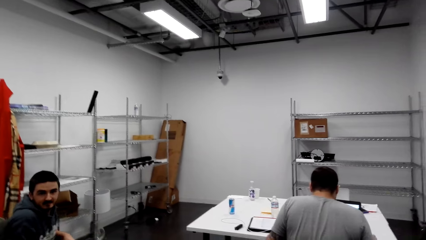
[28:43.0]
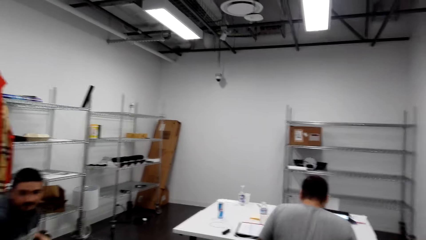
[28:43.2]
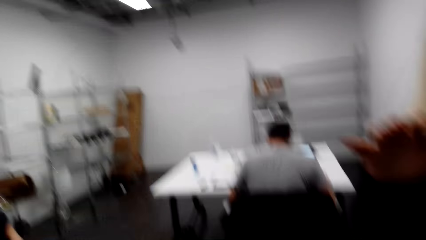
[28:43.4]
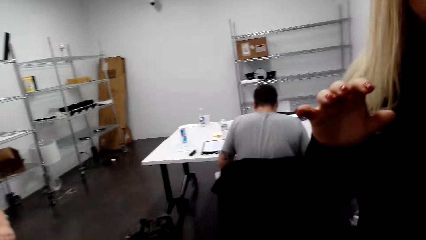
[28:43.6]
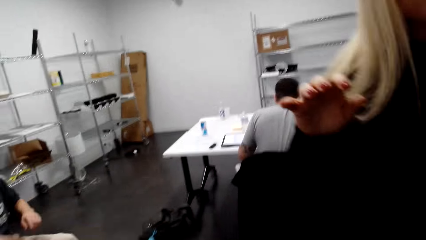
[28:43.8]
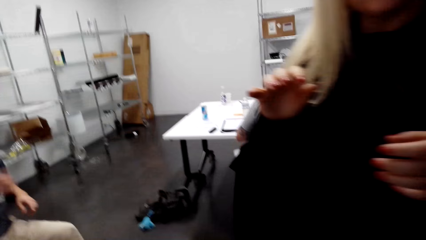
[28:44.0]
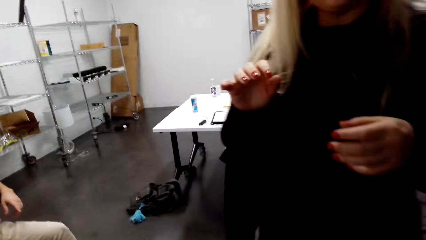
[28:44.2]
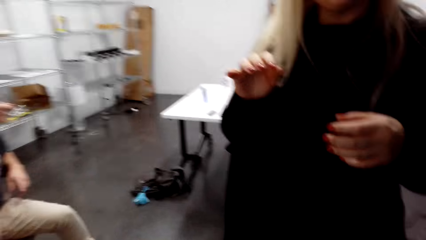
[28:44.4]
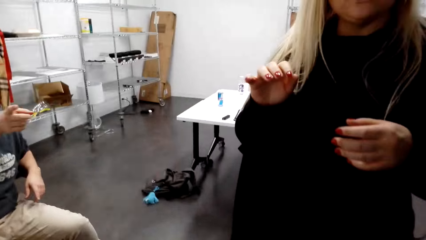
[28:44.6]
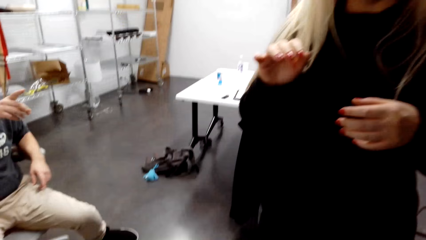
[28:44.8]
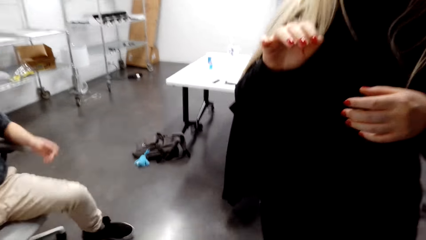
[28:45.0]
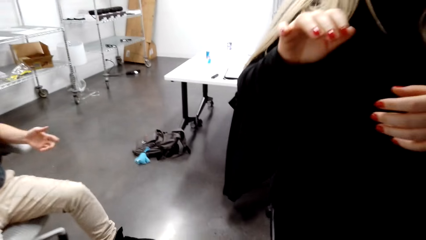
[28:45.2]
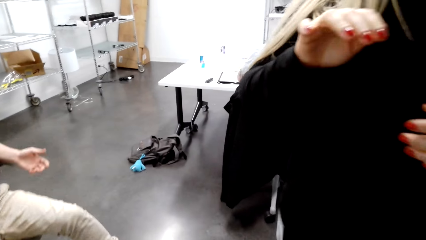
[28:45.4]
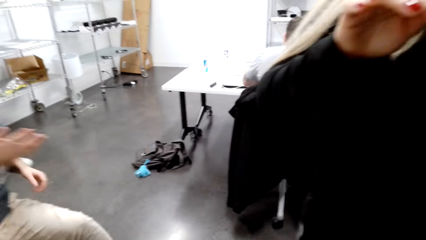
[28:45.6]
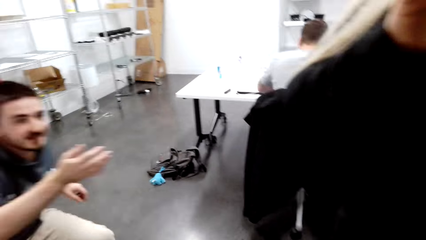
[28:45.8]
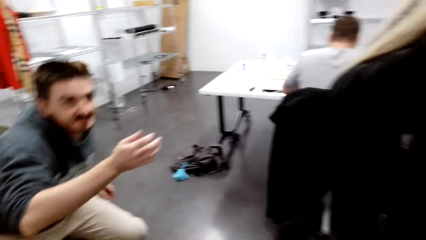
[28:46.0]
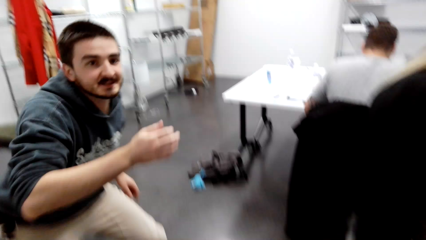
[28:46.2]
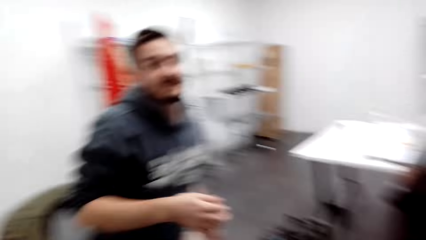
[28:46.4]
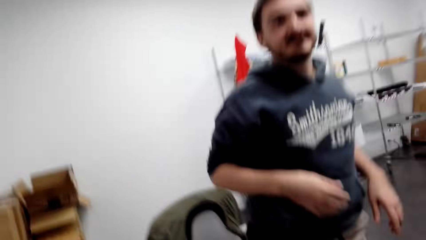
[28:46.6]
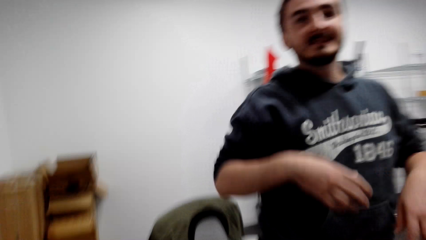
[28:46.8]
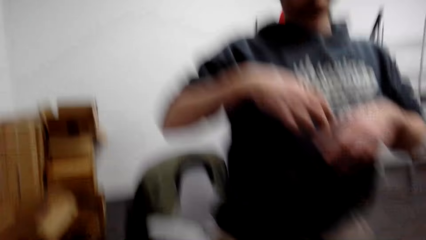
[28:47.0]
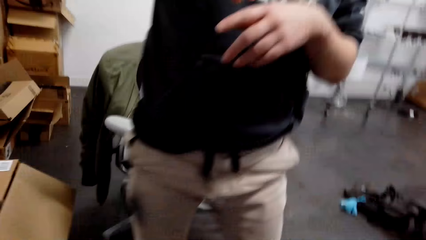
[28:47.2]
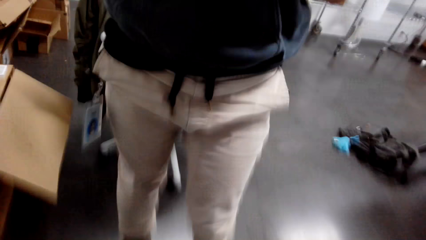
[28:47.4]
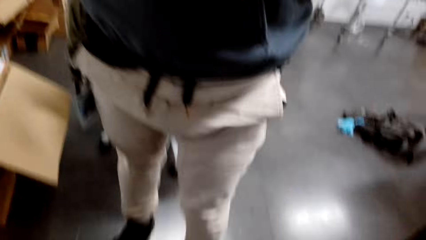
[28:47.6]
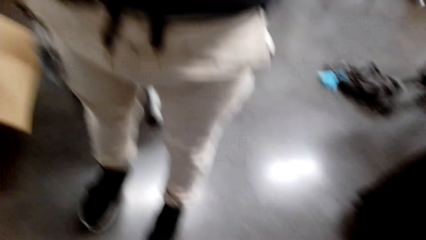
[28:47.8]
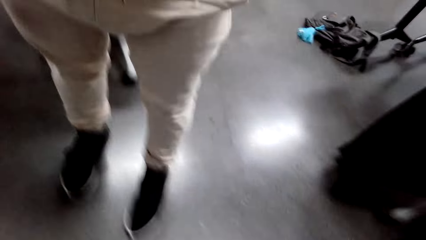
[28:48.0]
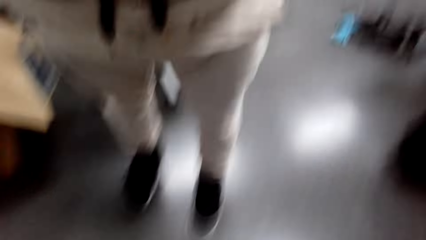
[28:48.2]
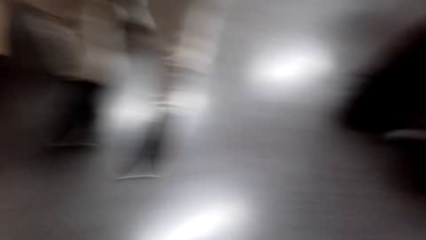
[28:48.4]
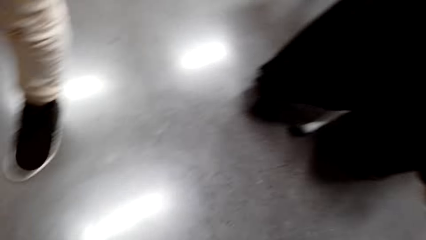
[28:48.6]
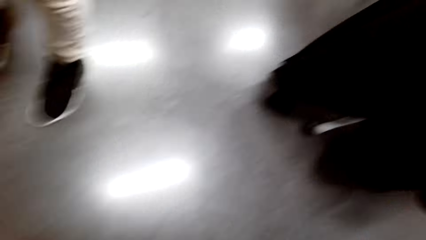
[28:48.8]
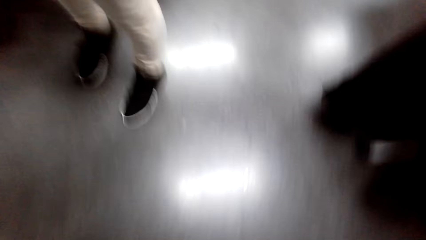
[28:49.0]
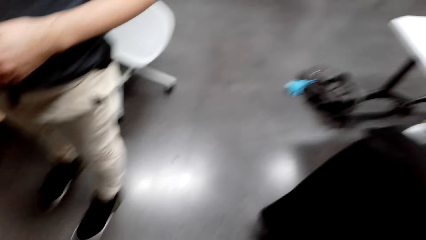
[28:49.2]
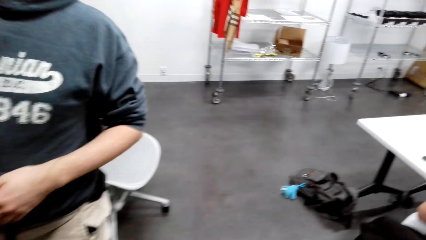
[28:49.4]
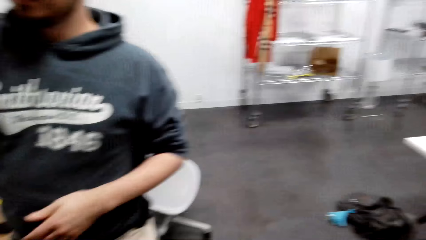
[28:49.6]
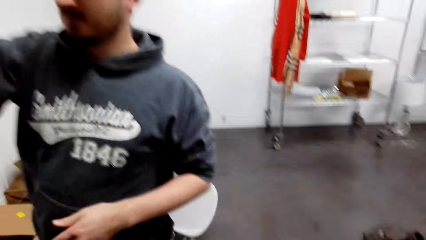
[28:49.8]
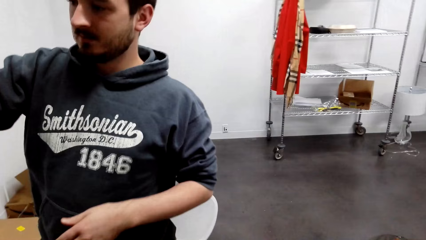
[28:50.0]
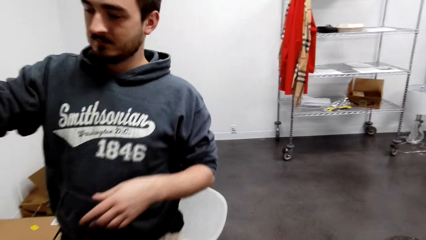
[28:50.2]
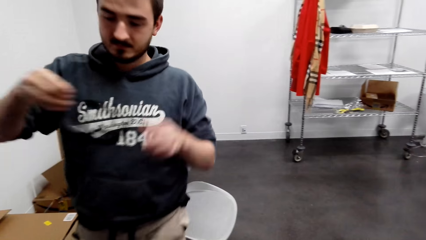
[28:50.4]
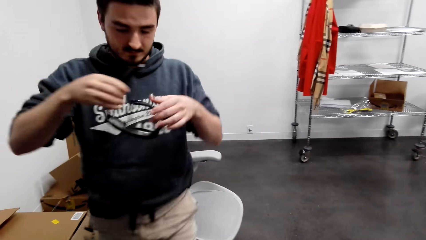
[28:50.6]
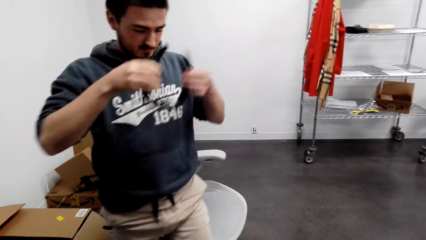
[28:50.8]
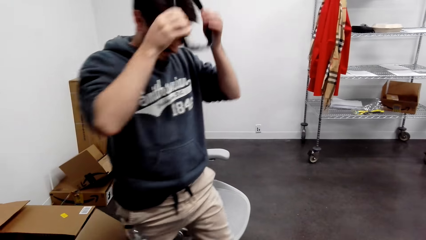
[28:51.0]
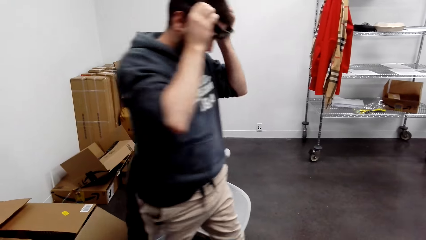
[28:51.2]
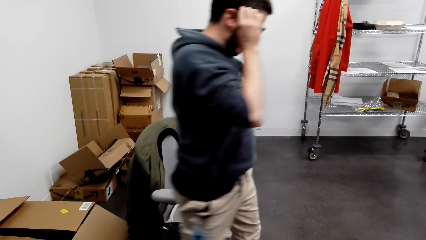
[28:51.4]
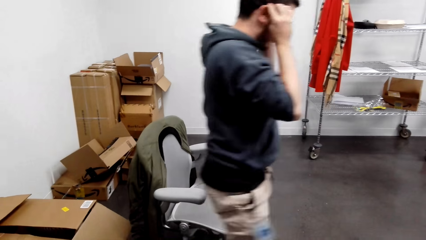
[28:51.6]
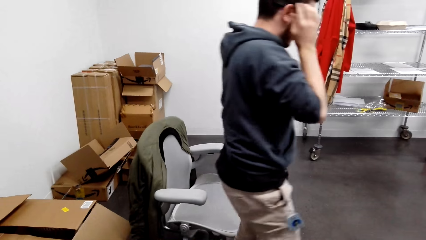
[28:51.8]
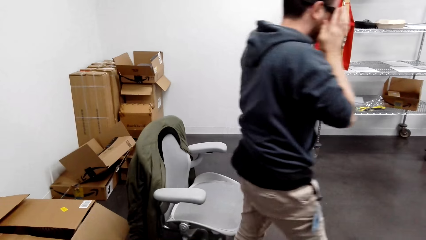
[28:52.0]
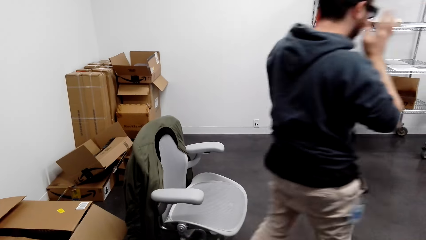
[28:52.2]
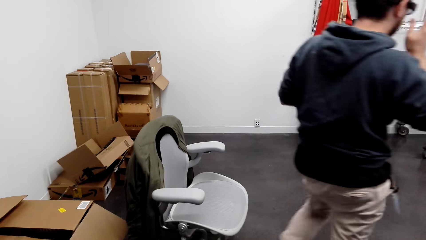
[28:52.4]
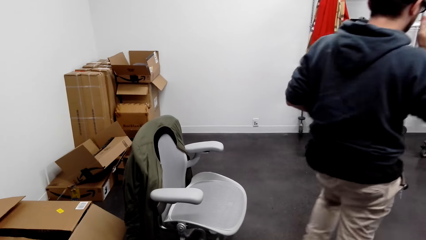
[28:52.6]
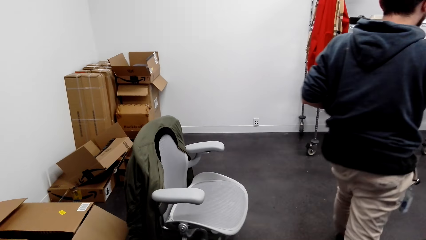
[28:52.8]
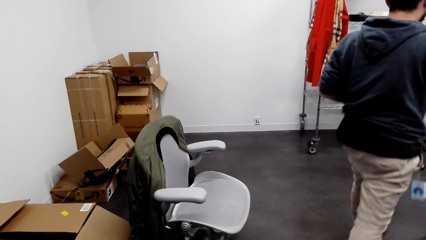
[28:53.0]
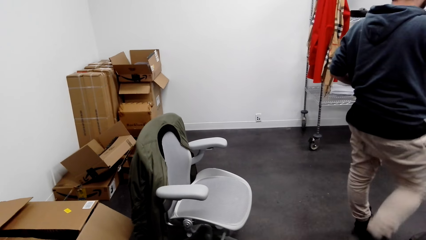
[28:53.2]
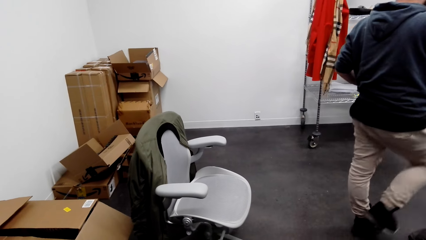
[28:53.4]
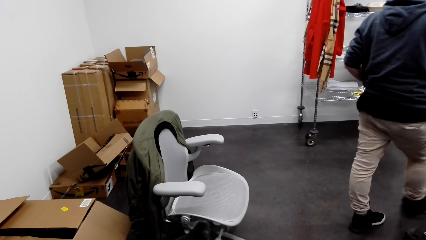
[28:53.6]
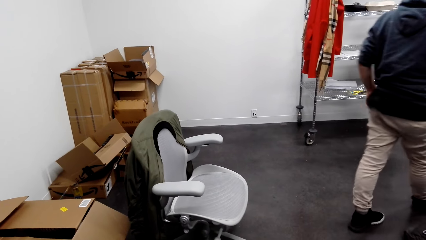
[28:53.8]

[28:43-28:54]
The camera wearer looks around. They adjust the camera. A person picks up goggles, wears the goggles and walks around.
